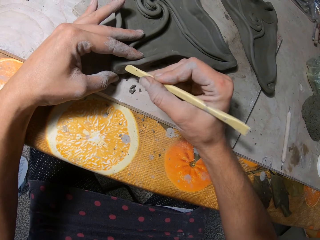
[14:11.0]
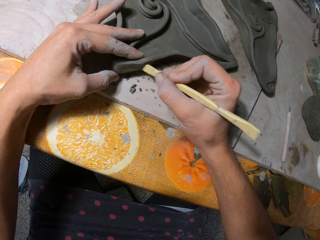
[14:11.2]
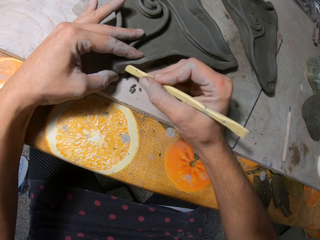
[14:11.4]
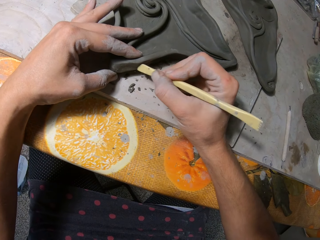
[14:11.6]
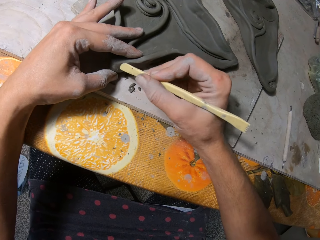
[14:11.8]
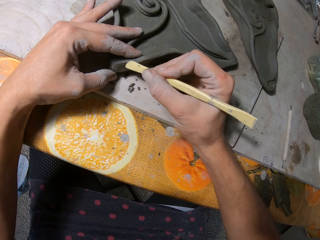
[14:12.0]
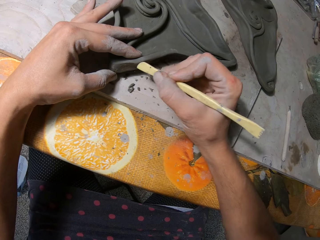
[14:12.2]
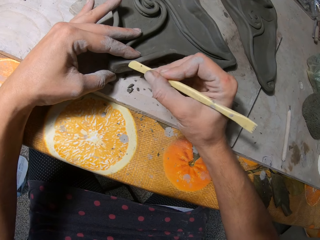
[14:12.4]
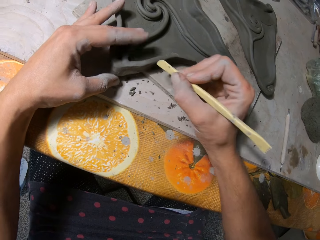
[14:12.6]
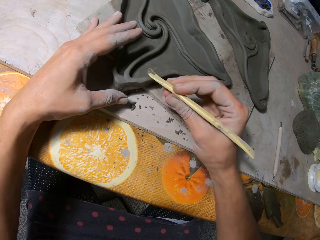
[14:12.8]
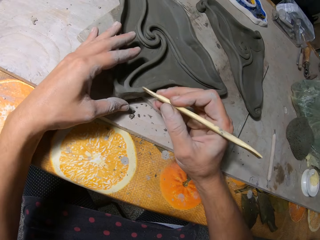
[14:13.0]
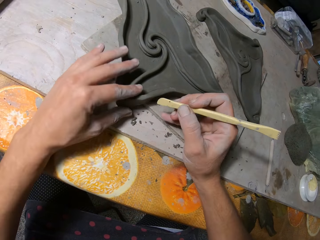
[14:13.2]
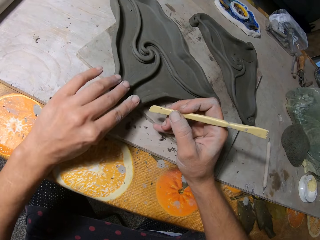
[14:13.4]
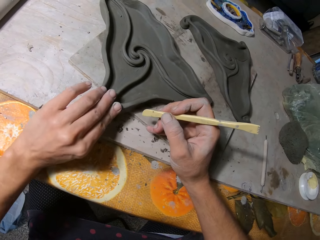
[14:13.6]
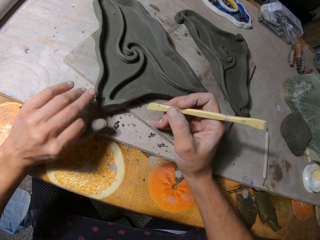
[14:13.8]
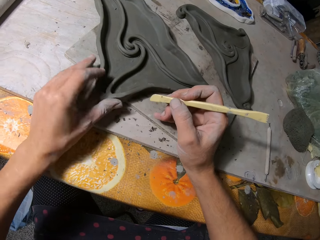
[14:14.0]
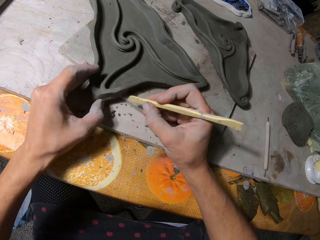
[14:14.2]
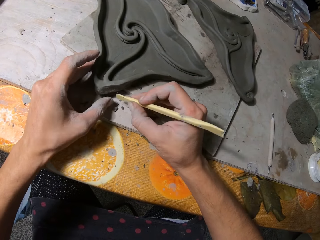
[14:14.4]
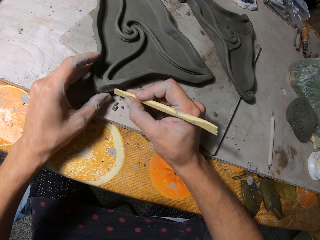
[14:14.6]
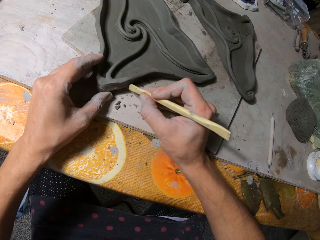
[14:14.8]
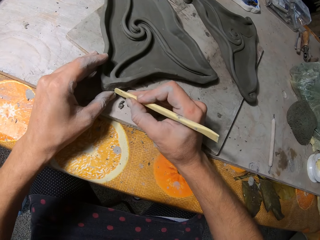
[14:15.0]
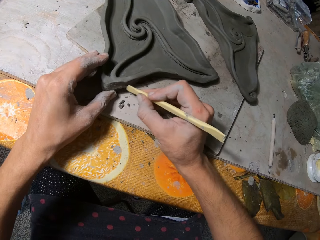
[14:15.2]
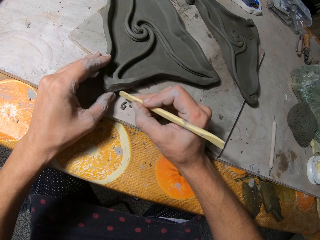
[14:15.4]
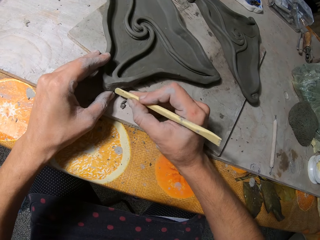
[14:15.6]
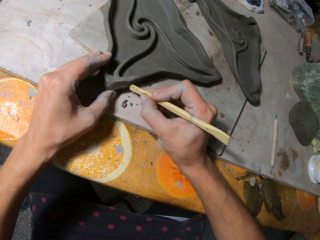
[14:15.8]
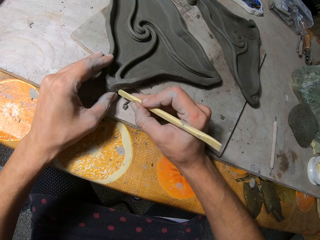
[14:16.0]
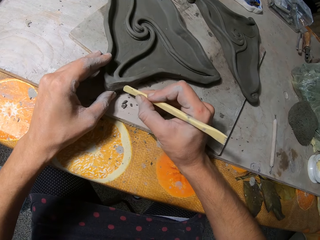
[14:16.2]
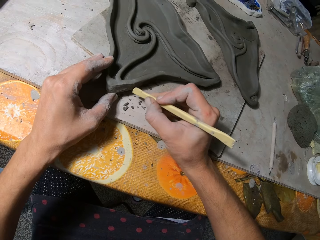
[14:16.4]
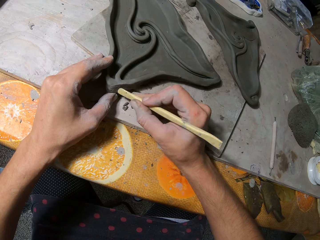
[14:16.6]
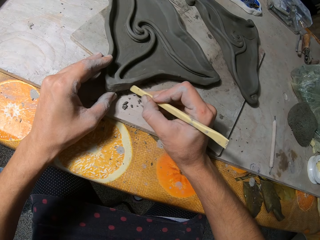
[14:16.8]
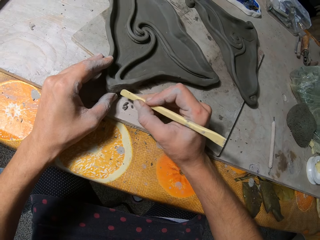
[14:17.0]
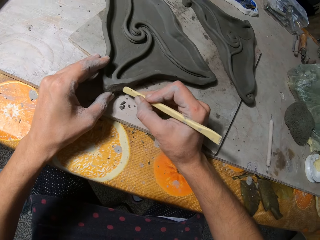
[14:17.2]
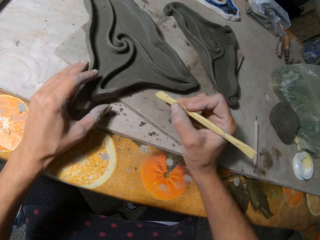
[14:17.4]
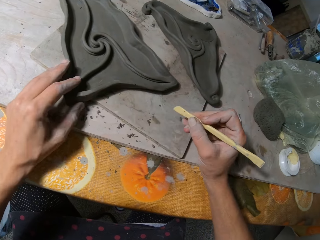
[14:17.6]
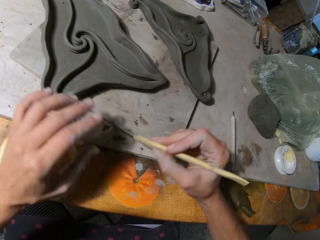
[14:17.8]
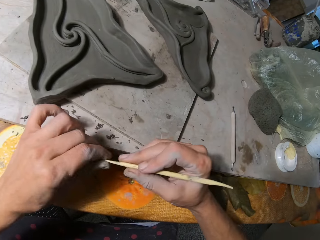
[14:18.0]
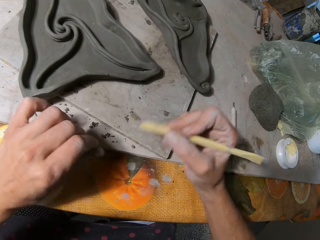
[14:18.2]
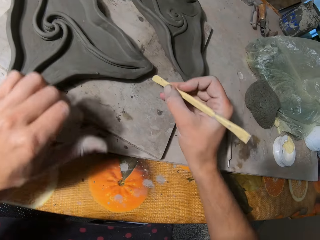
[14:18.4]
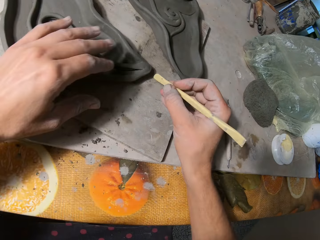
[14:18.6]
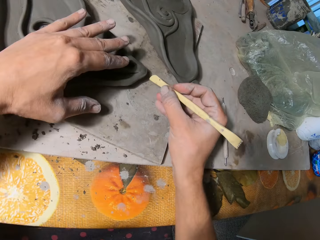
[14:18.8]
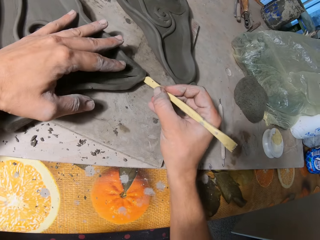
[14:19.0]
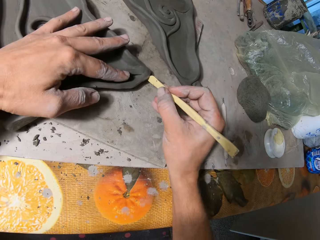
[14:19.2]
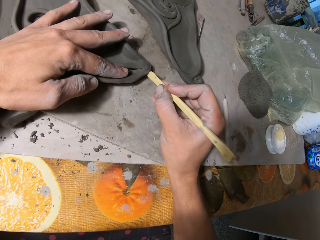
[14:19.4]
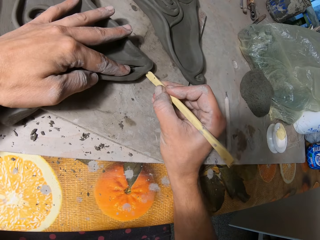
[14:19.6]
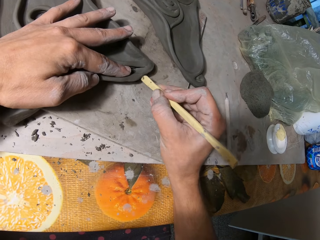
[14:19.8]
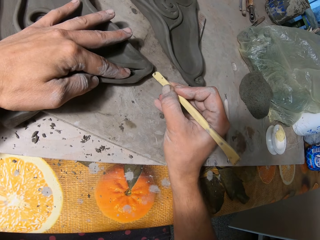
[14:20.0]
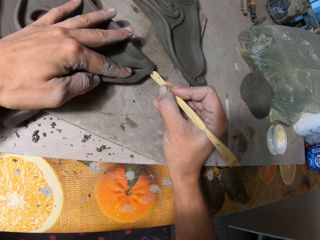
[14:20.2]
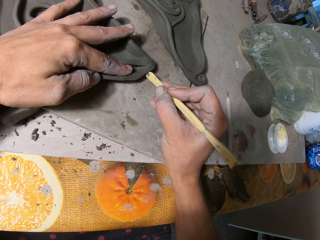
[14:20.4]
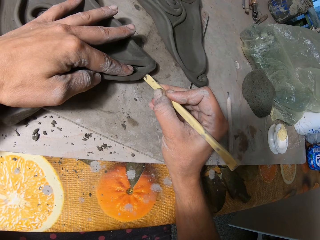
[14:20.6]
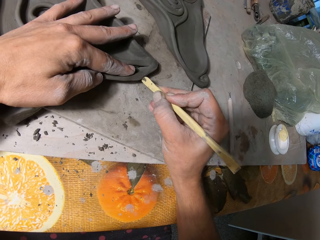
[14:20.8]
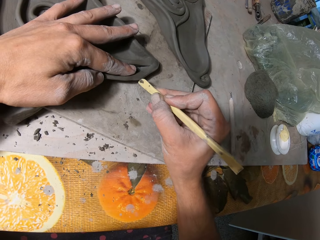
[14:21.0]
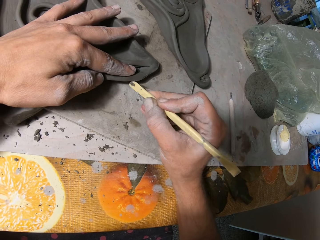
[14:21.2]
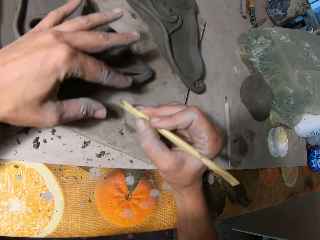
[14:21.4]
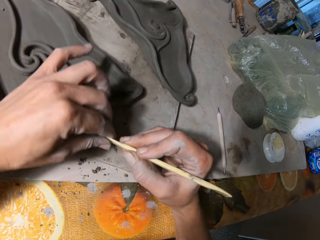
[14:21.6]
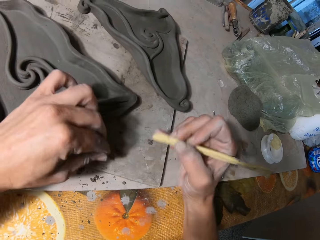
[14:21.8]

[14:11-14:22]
The camera wearer touches the pottery and aligns the pottery. He wipes off a clay particle on the wooden stick with his left hand. He smoothens the clay mold on the board with the wooden stick. He aligns the pottery.

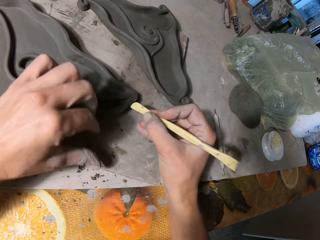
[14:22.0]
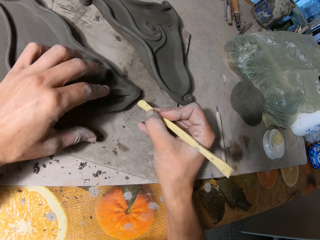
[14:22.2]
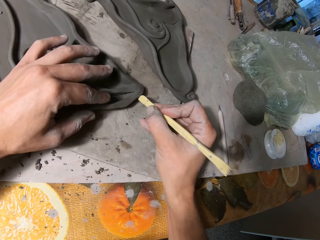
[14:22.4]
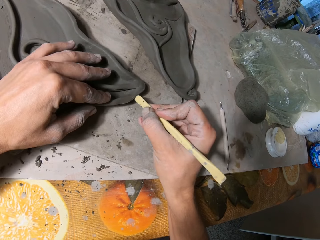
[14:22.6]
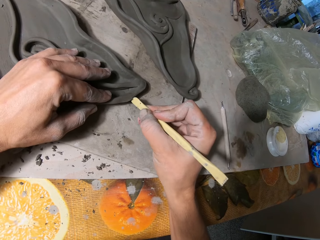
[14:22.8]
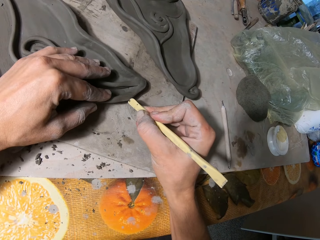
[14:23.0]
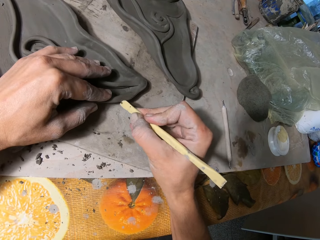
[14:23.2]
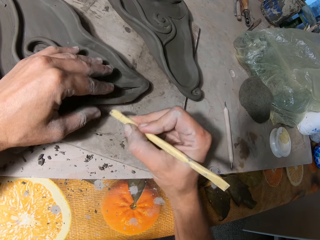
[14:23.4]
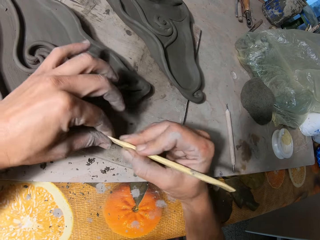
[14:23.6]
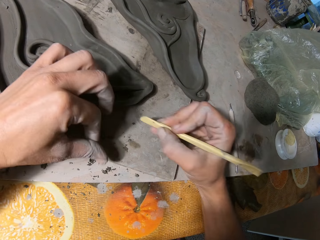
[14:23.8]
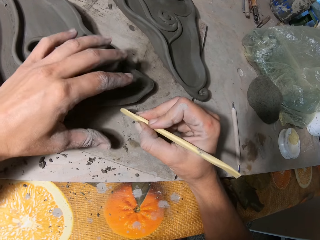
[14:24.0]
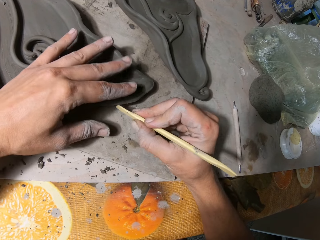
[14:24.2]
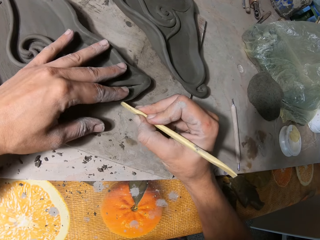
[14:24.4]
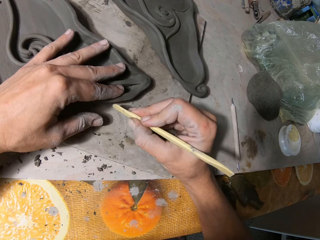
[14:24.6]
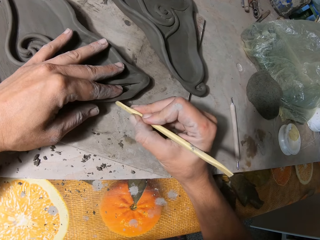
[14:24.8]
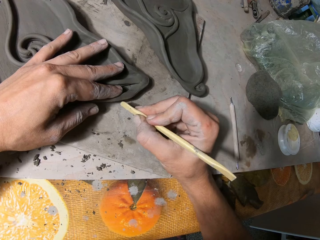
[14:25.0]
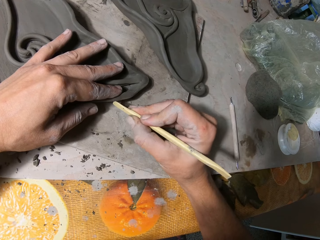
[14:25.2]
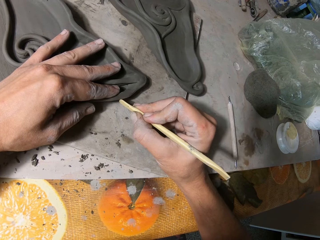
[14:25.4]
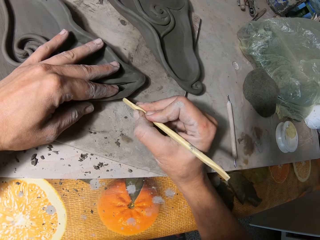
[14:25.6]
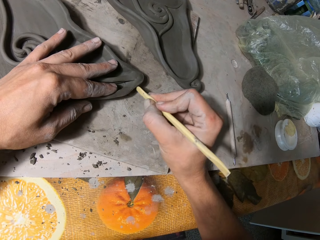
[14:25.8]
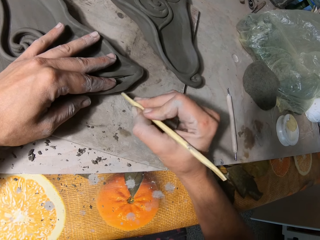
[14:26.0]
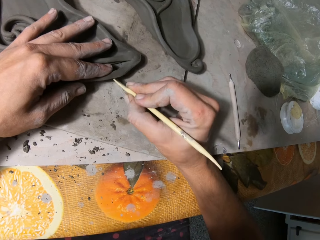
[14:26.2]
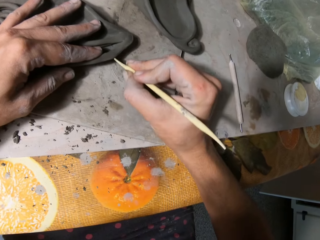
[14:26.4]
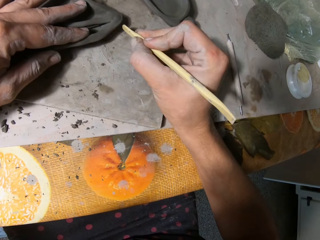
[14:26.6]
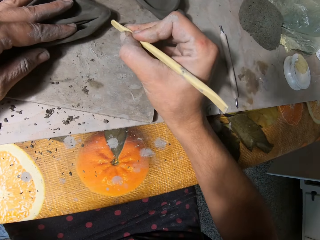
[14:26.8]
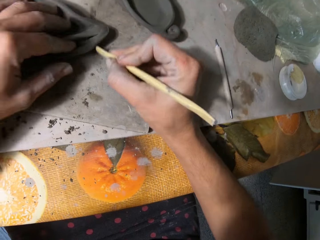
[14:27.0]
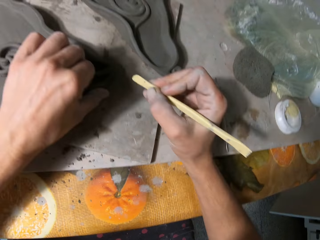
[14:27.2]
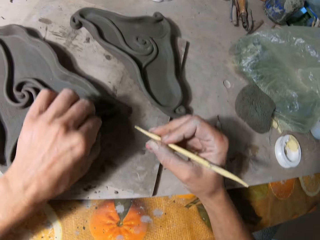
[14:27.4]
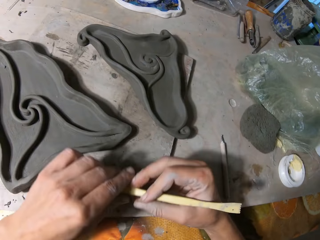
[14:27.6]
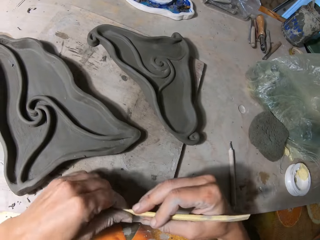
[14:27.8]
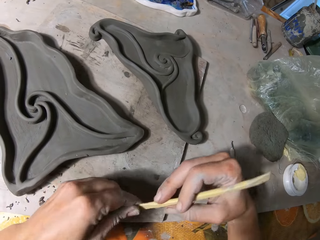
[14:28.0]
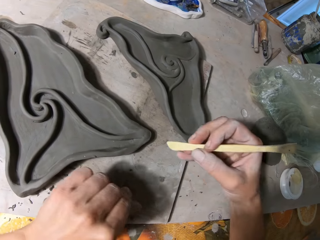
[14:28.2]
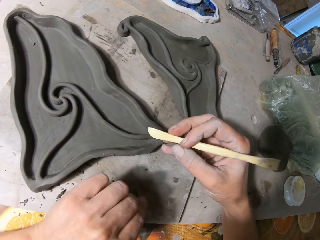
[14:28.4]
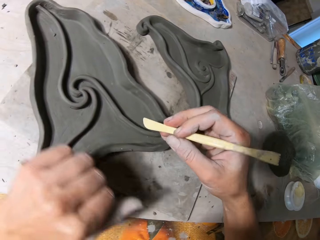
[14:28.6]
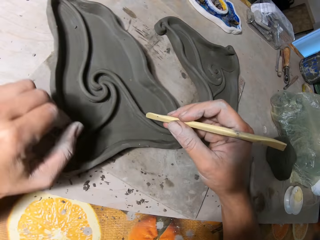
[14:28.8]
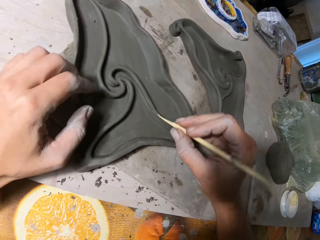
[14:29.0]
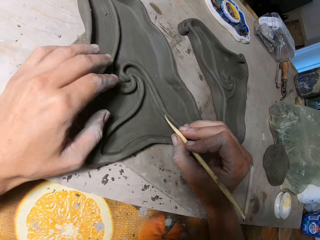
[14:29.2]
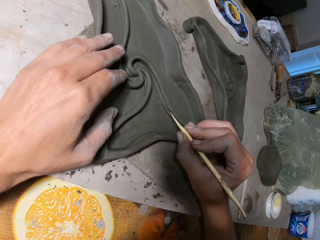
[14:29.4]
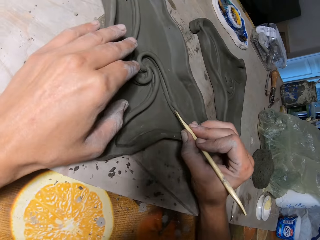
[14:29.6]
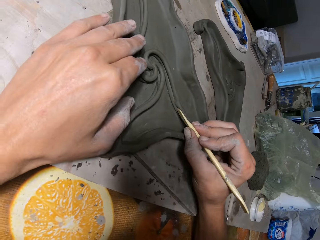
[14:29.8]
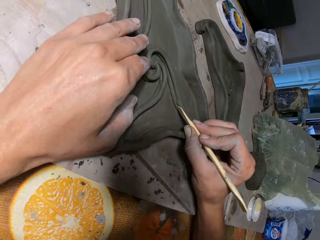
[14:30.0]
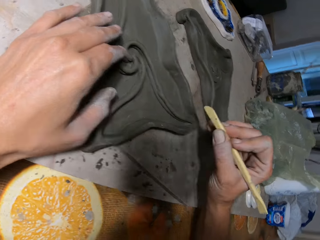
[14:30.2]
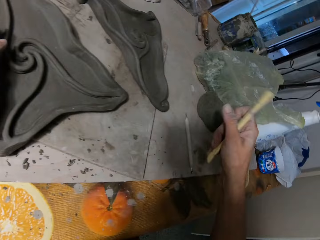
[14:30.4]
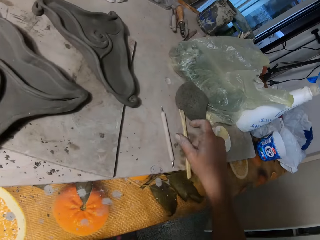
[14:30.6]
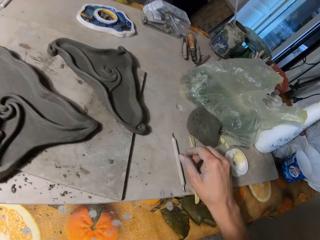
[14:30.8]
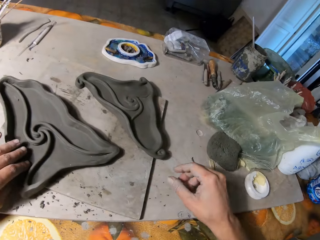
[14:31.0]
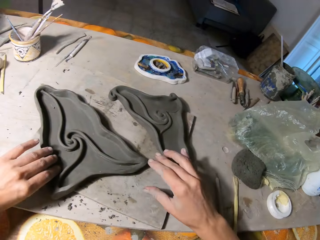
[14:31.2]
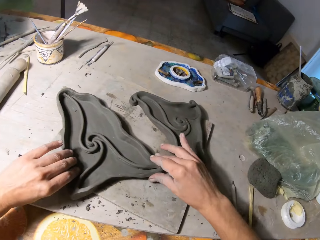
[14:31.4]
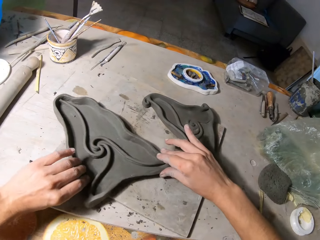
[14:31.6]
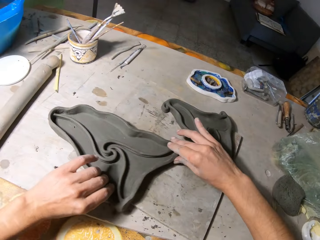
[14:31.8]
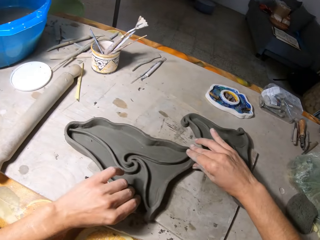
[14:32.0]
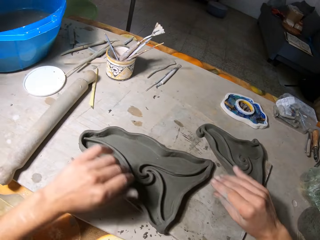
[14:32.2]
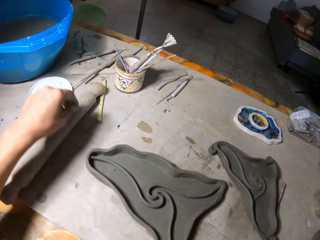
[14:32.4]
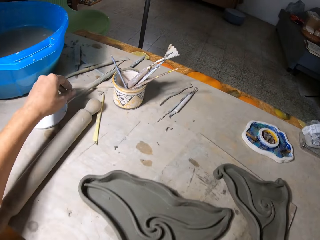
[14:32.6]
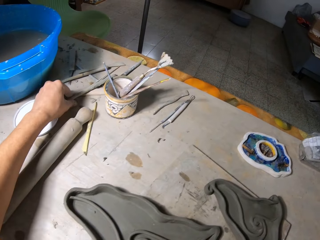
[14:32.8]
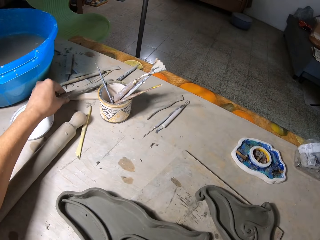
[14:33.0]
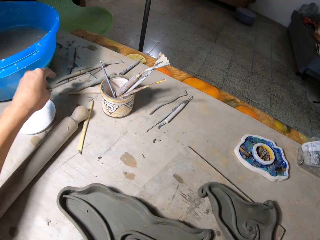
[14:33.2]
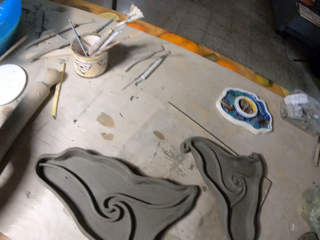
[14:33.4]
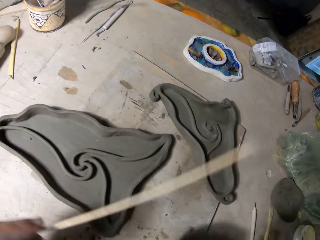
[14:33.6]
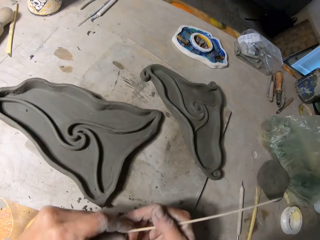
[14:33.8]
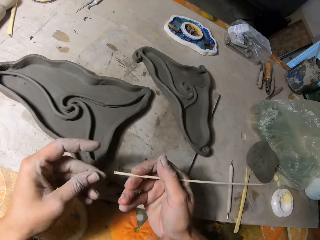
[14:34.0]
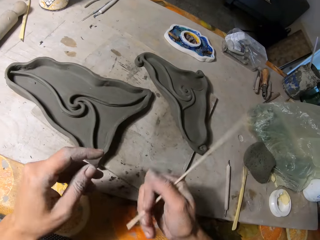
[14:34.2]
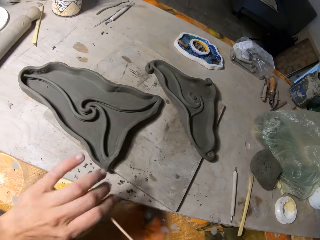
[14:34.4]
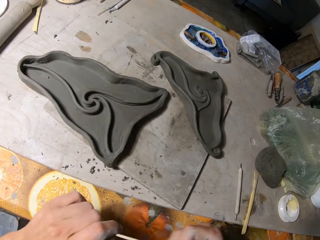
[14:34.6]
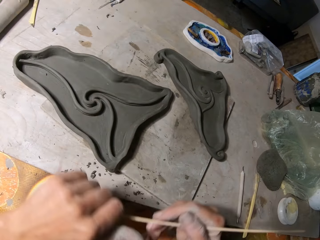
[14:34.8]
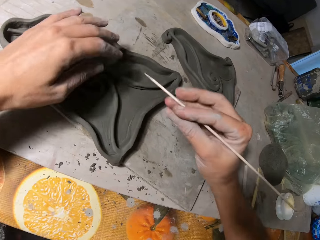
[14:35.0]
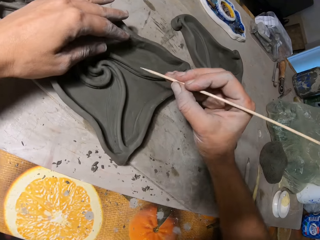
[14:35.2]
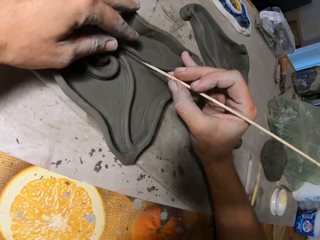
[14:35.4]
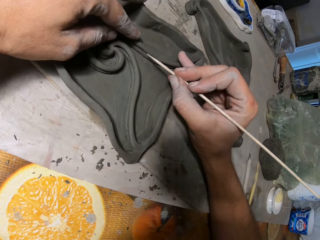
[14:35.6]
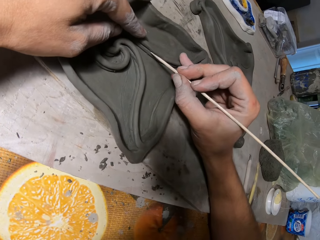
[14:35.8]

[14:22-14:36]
The camera wearer wipes off a clay particle on the wooden stick with his left hand. He aligns the pottery. He smoothens the clay mold on the board with the wooden stick. He wipes off a clay particle on the wooden stick with his left hand. He smoothens the clay mold on the board with the wooden stick. He aligns the pottery. He wipes off a clay particle on the wooden stick with his left hand. He smoothens the clay mold on the board with the wooden stick in his right hand. He aligns the pottery. He drops the wooden stick on the board. He turns the clay mold on the board with both hands. He picks up the wooden stick on the board with his left hand. He switches the wooden stick to his right hand. He turns the stick.
